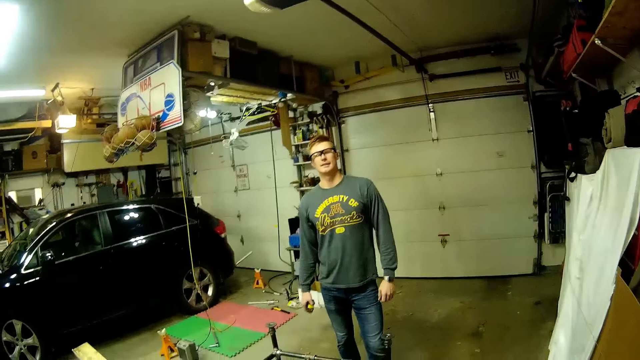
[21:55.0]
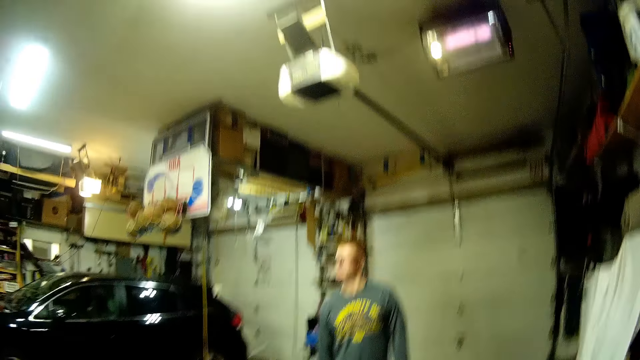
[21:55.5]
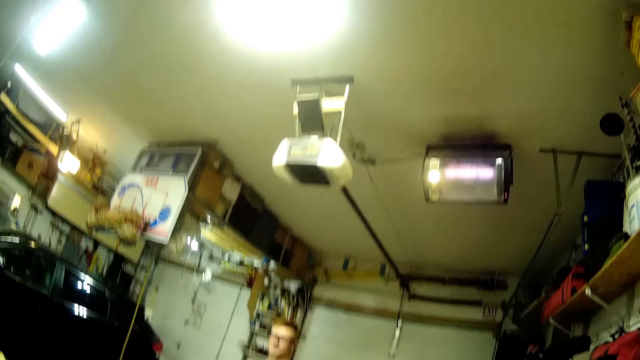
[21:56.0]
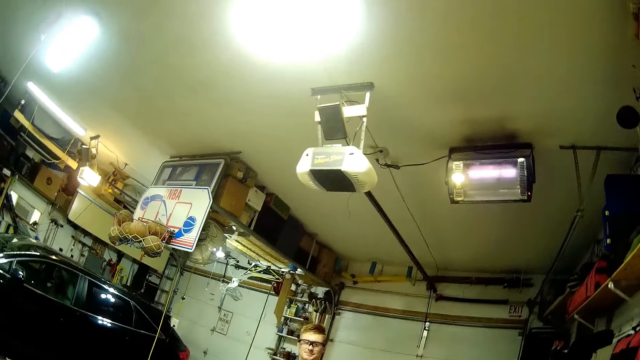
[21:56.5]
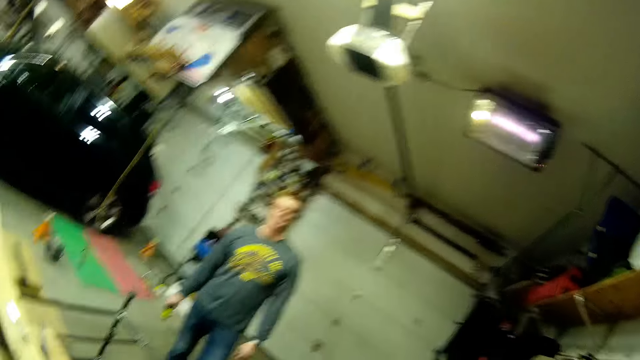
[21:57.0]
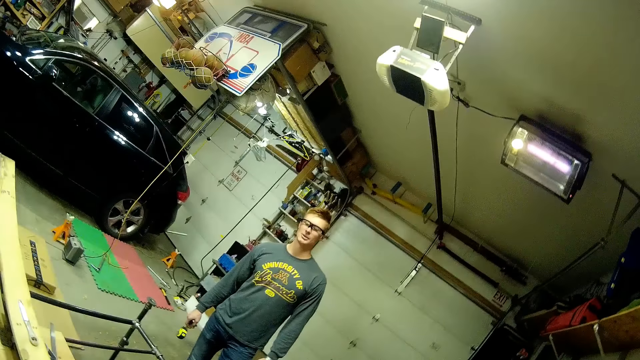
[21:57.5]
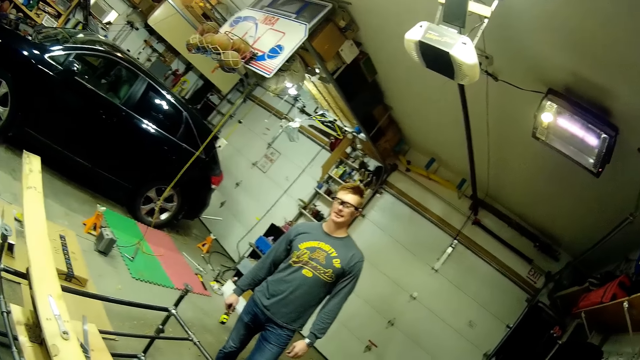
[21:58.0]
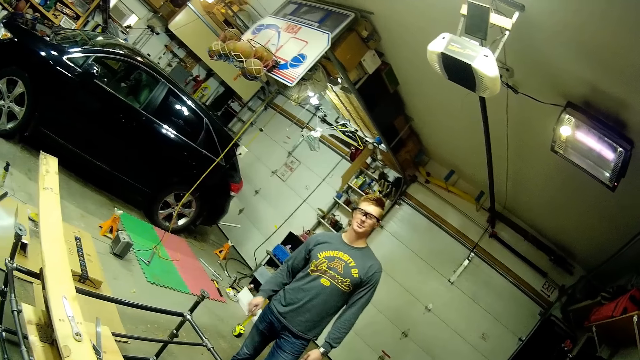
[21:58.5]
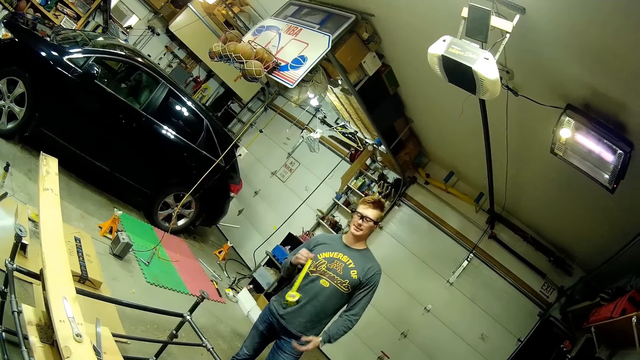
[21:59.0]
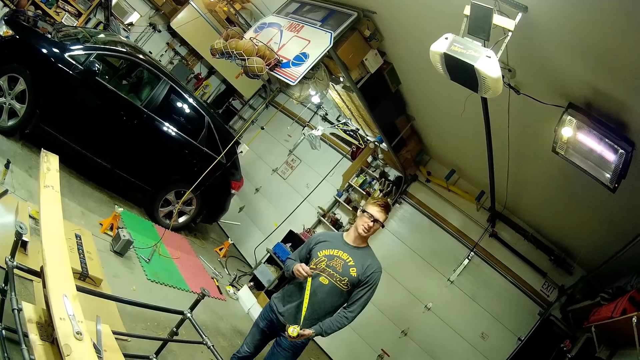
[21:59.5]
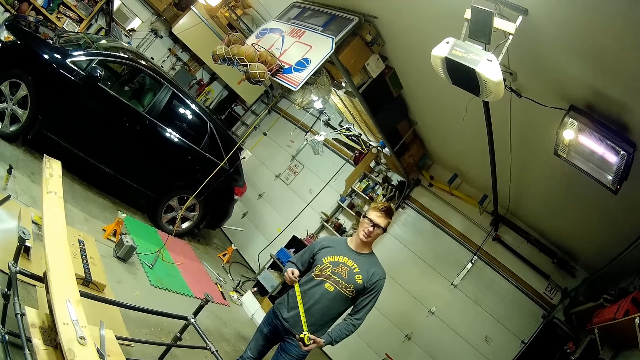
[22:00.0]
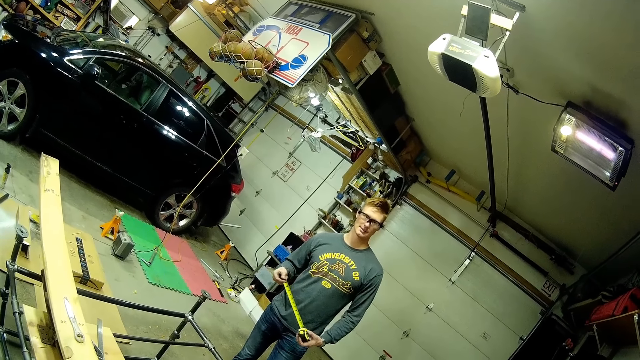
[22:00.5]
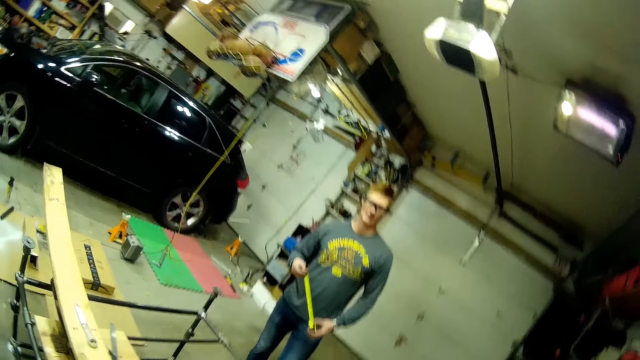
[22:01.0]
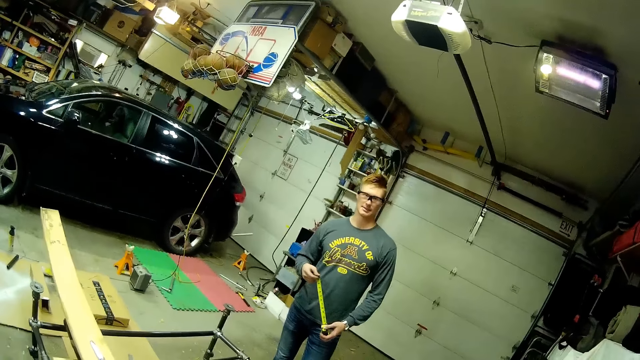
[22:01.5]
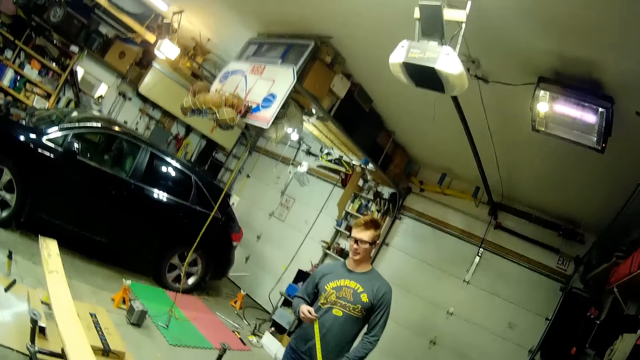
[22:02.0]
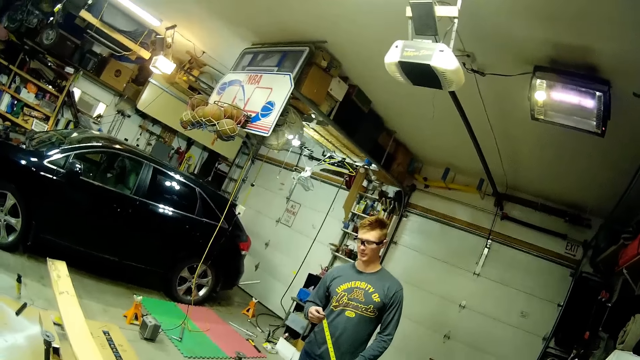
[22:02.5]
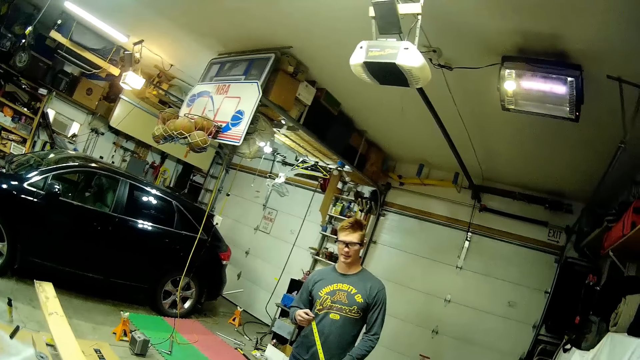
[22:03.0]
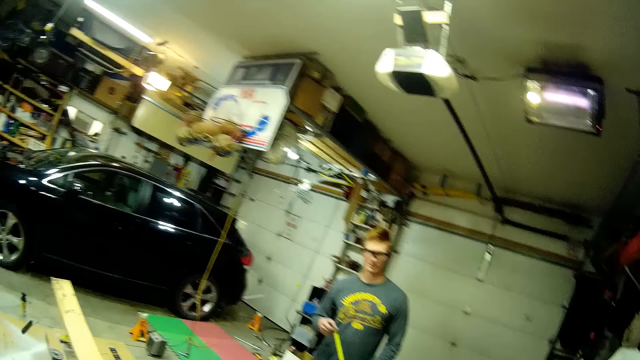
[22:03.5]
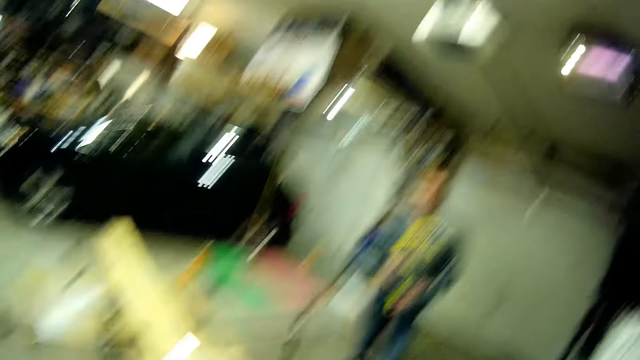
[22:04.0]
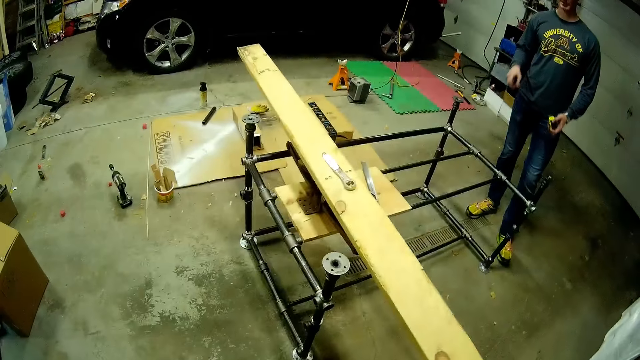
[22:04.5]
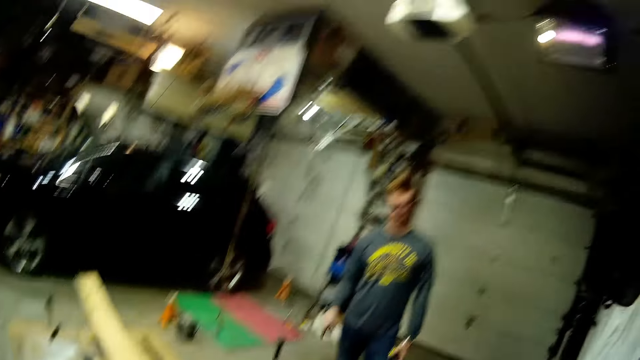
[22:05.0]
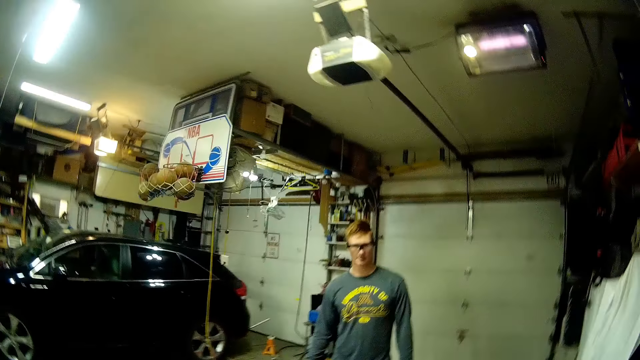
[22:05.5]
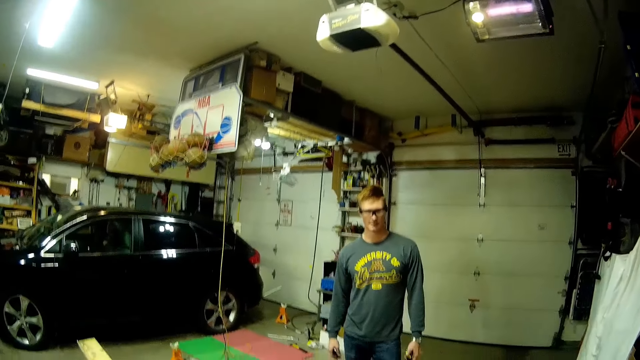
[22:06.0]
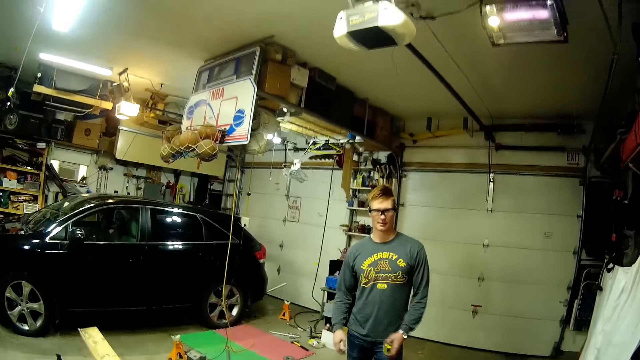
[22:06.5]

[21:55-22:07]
The camera wearer observes a man. The man talks to the camera wearer.

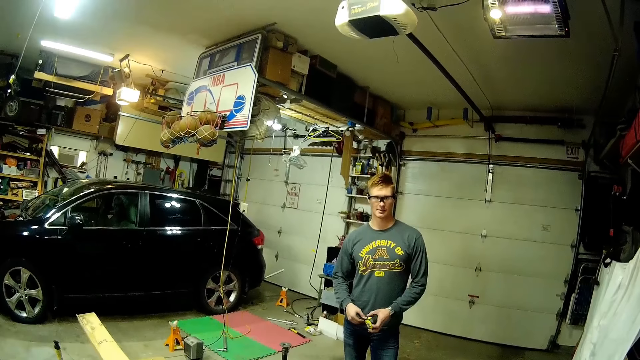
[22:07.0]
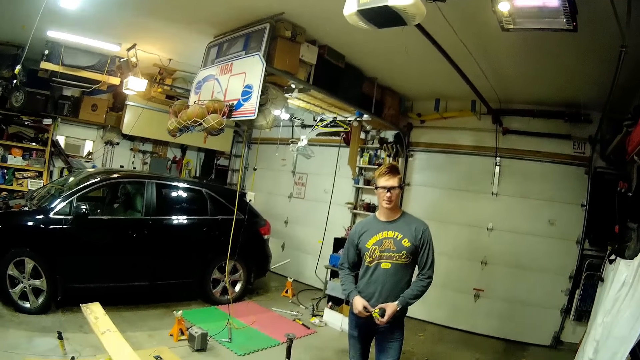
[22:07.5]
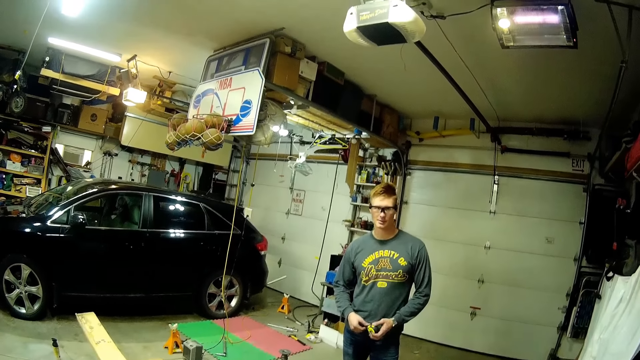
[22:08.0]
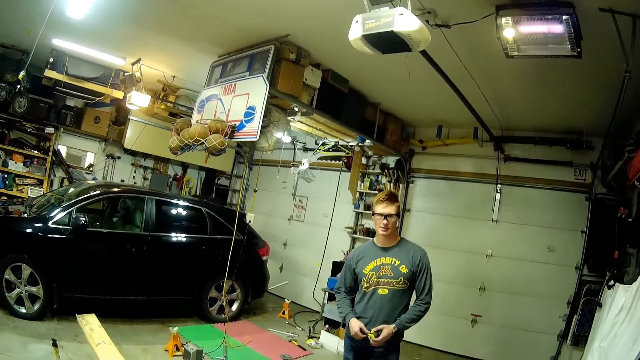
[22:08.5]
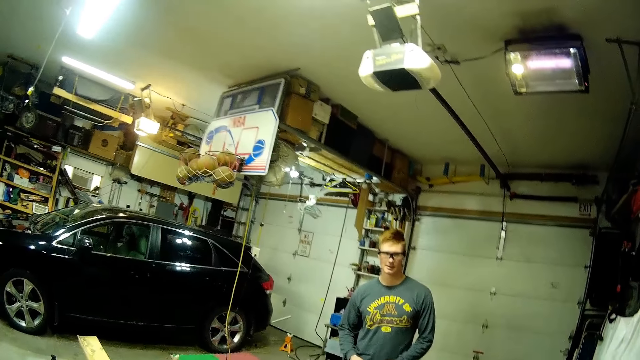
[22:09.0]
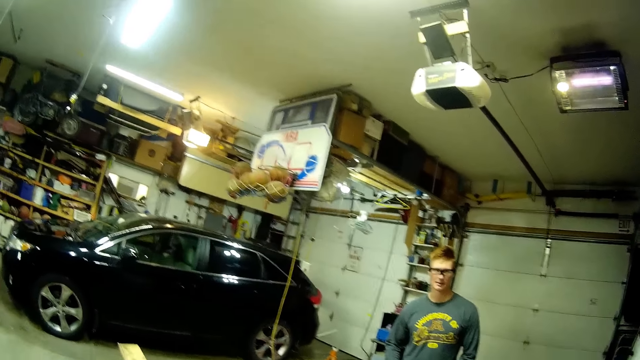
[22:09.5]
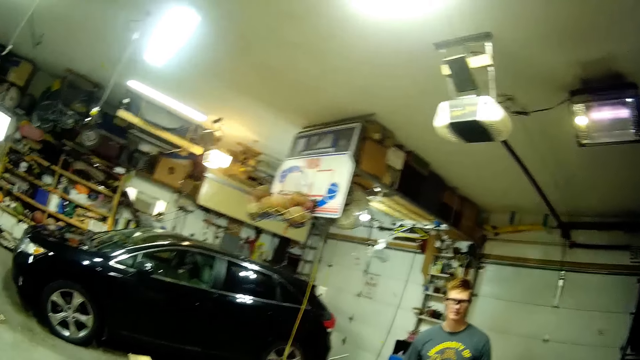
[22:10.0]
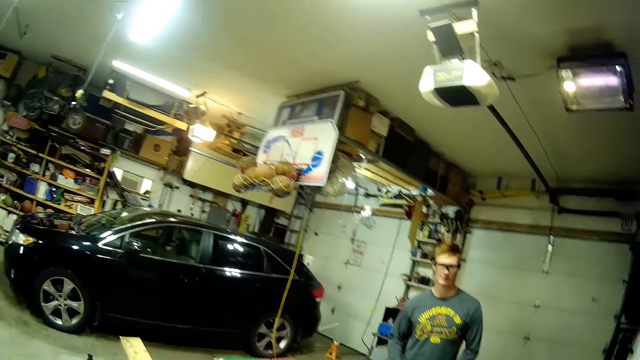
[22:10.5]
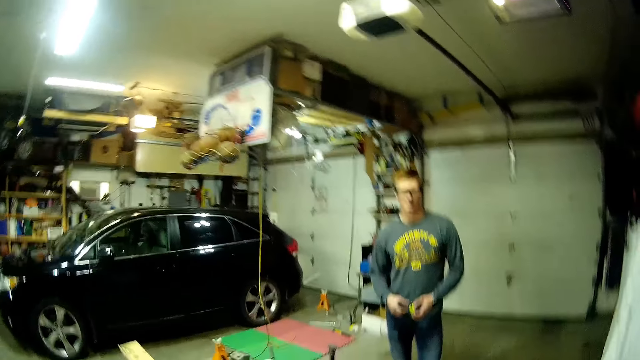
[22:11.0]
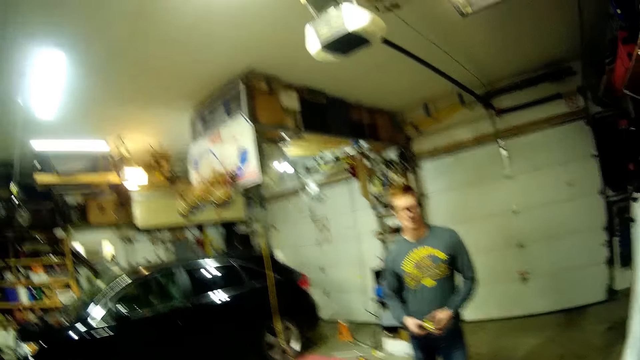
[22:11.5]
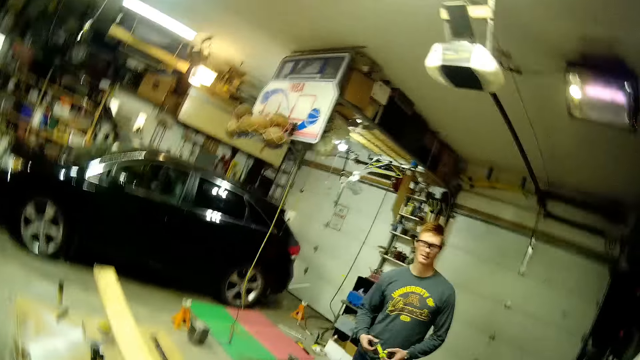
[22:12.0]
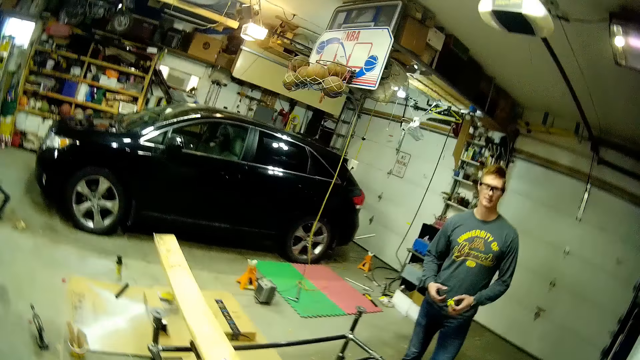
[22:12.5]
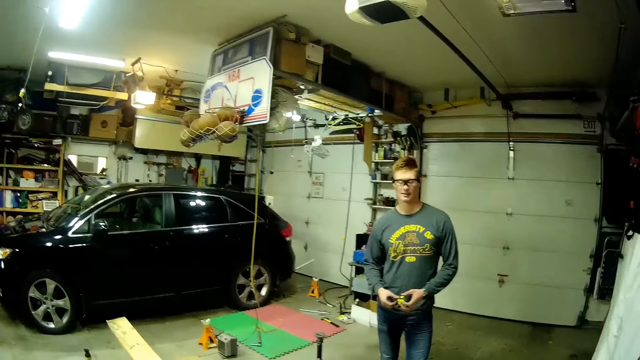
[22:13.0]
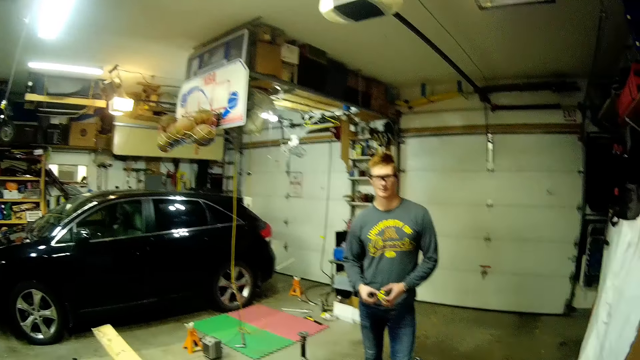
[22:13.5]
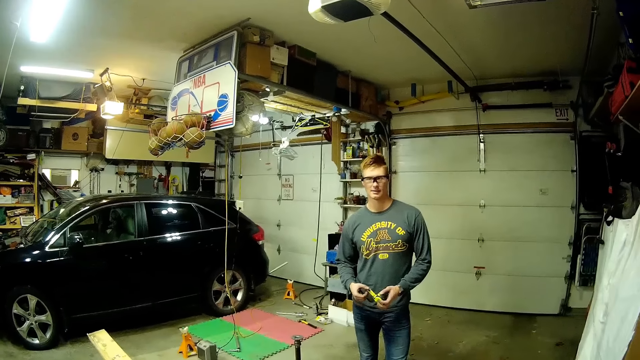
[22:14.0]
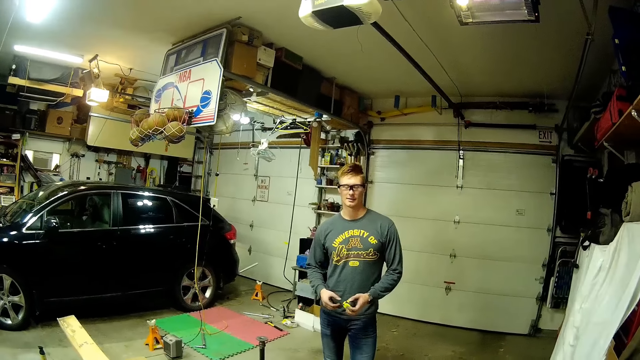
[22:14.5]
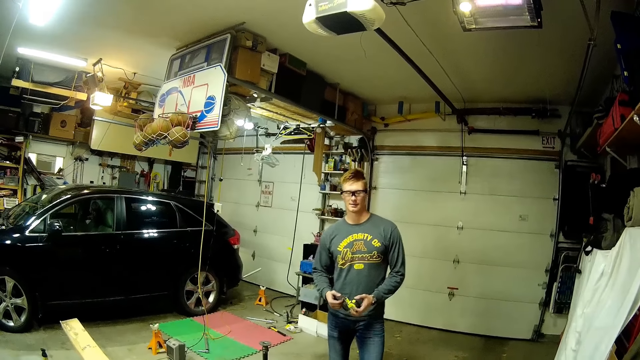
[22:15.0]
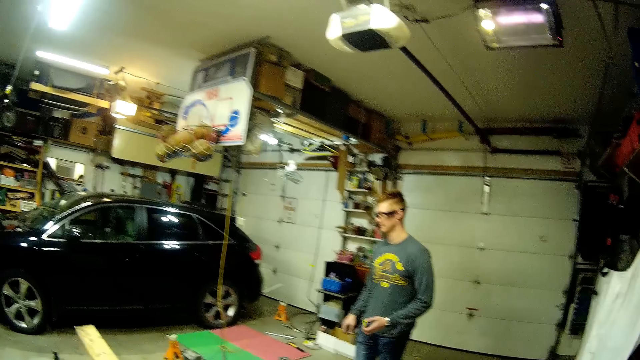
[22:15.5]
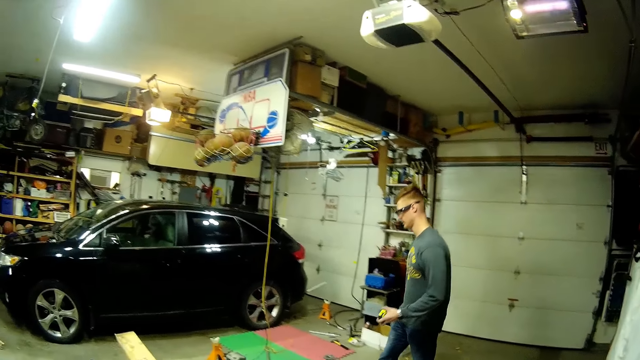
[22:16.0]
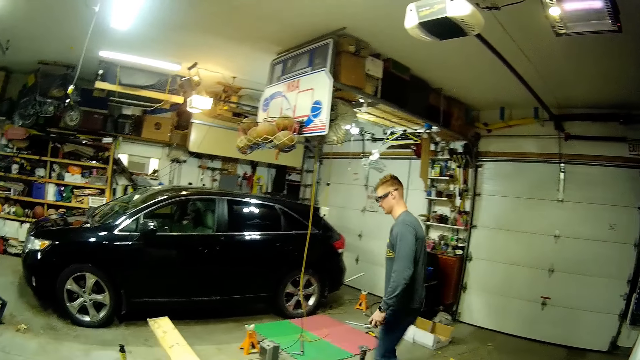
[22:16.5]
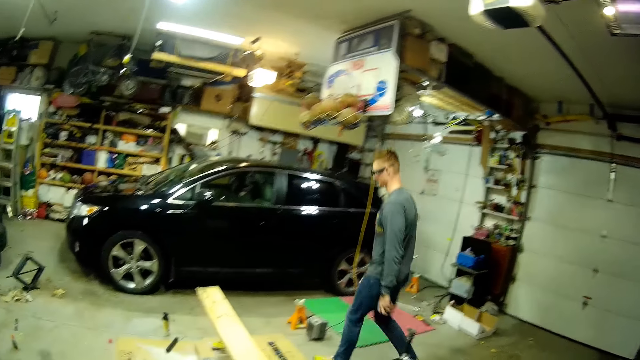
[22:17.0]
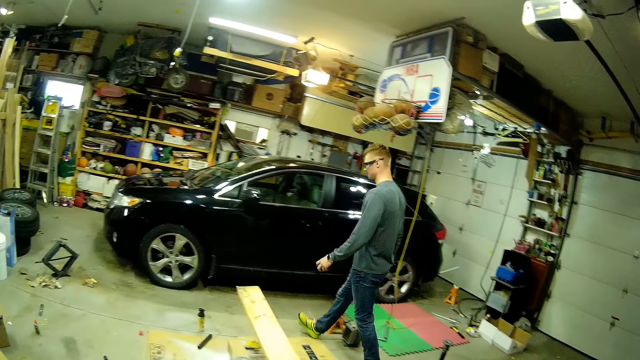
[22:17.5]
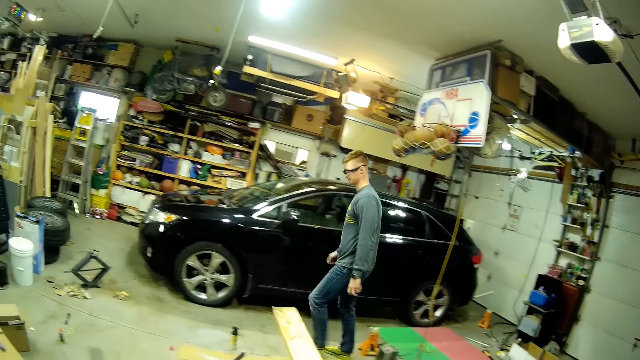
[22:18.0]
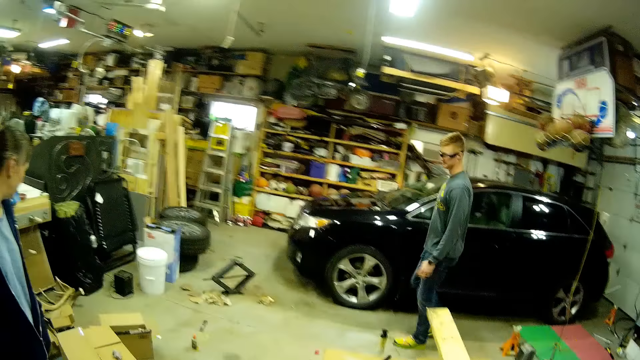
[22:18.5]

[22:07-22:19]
A man walks towards the camera wearer.
